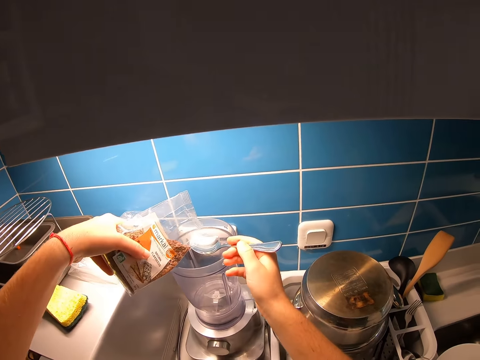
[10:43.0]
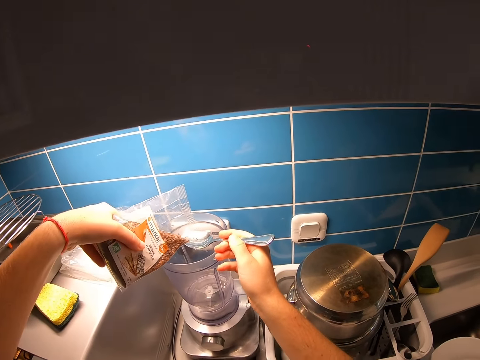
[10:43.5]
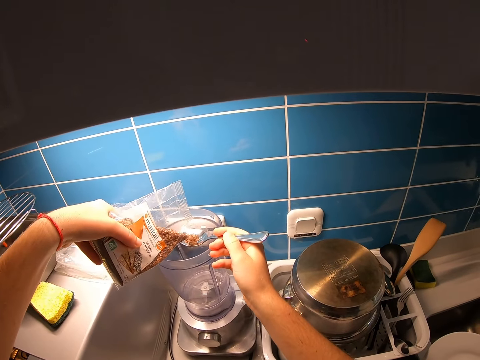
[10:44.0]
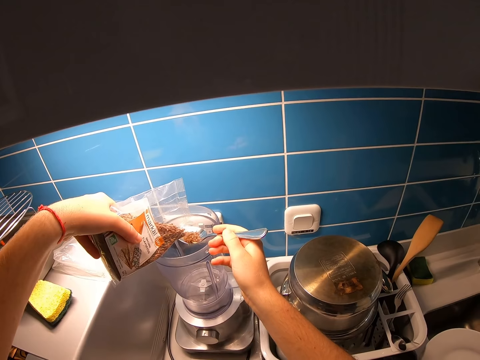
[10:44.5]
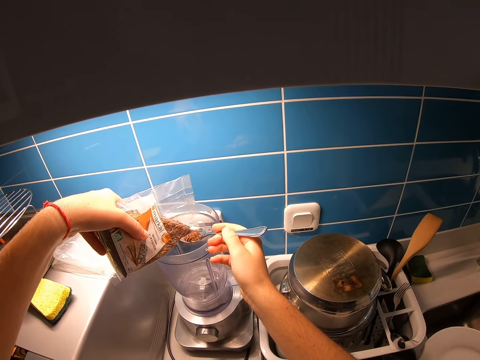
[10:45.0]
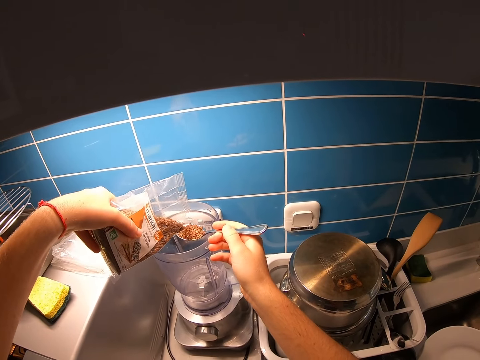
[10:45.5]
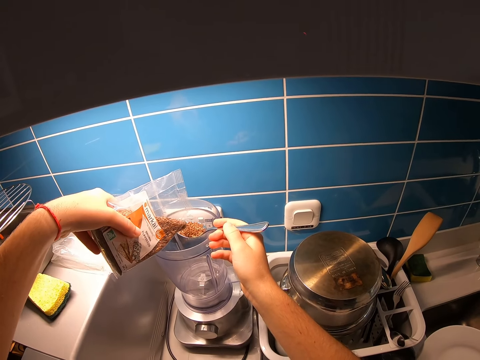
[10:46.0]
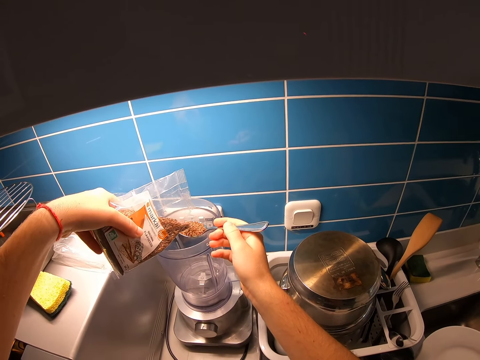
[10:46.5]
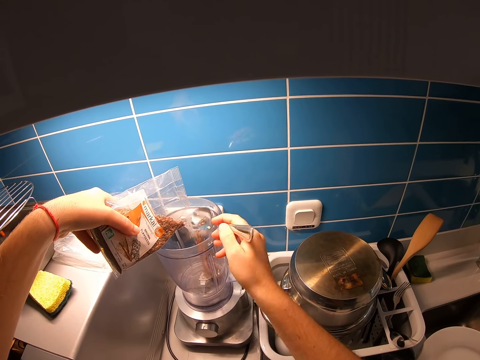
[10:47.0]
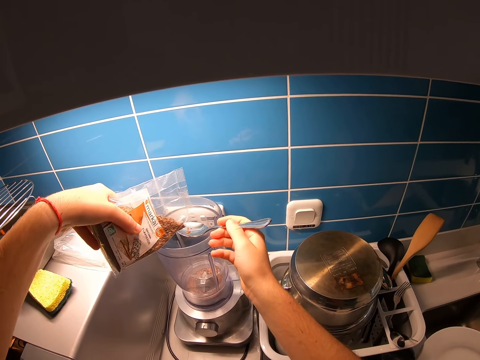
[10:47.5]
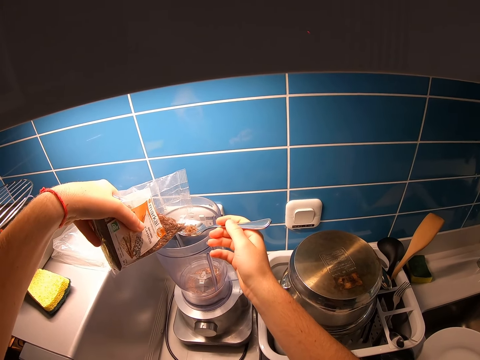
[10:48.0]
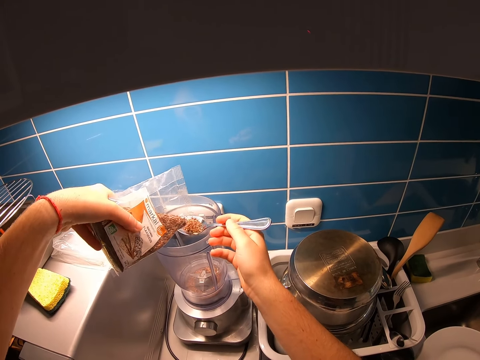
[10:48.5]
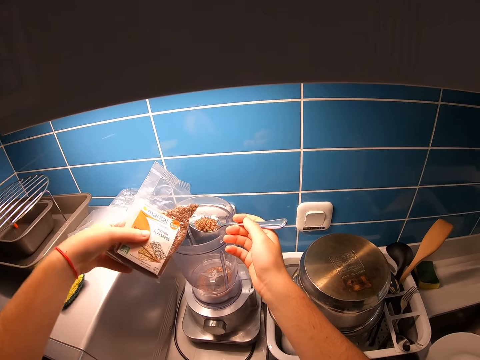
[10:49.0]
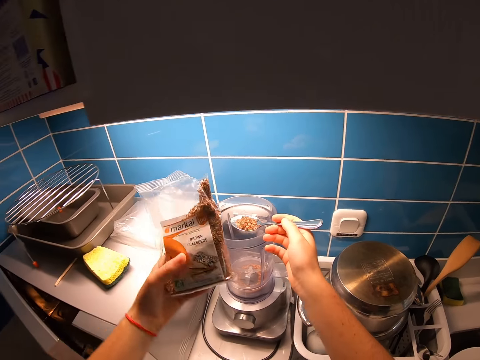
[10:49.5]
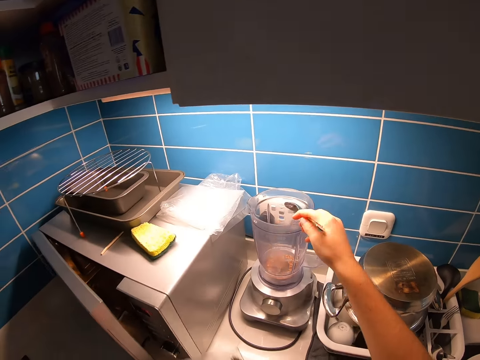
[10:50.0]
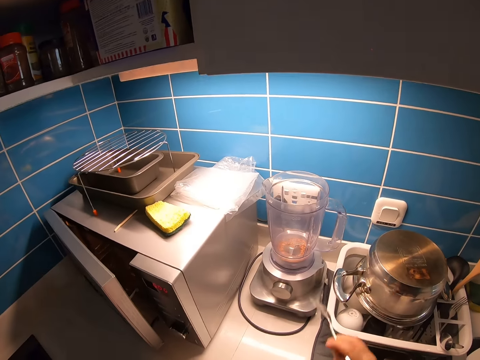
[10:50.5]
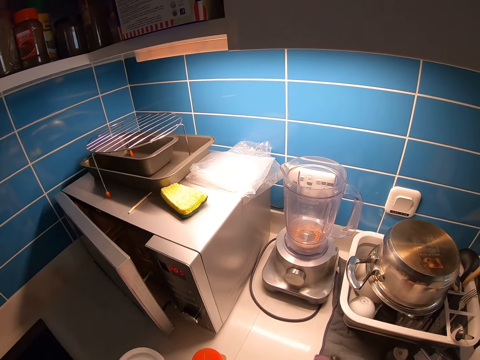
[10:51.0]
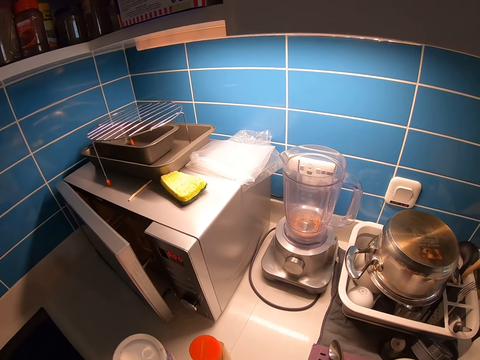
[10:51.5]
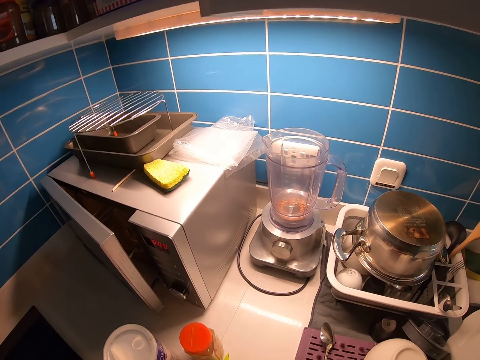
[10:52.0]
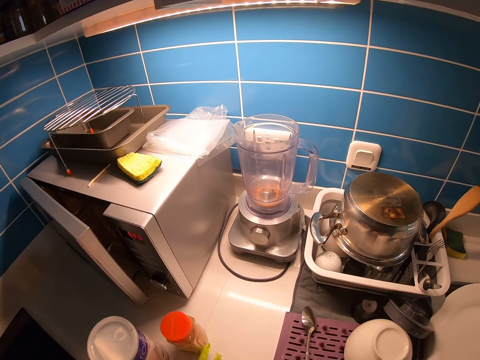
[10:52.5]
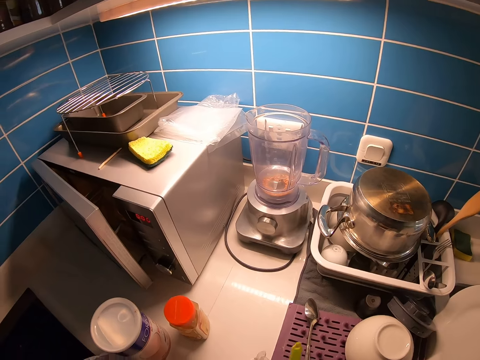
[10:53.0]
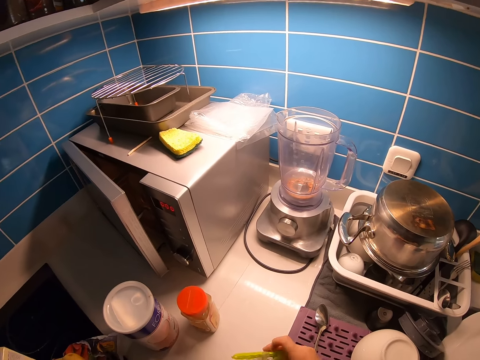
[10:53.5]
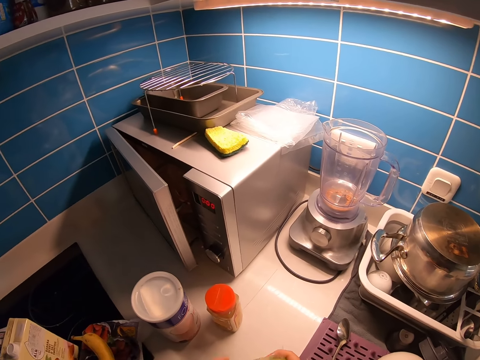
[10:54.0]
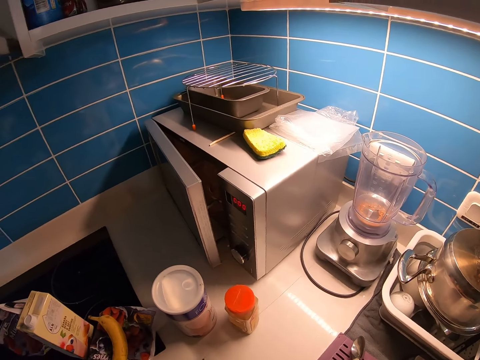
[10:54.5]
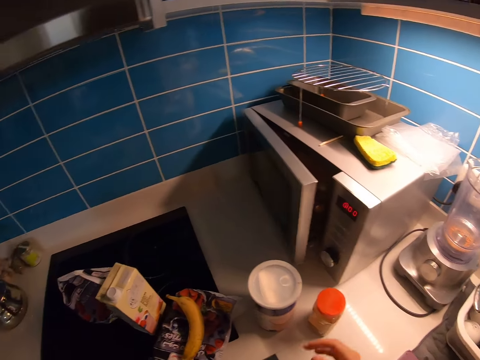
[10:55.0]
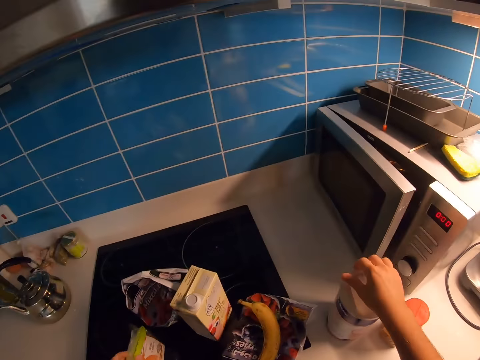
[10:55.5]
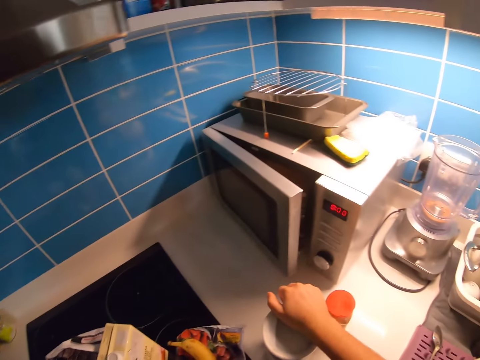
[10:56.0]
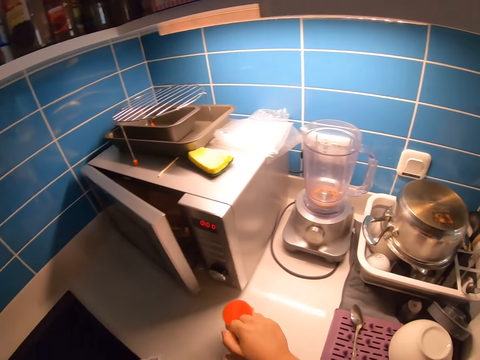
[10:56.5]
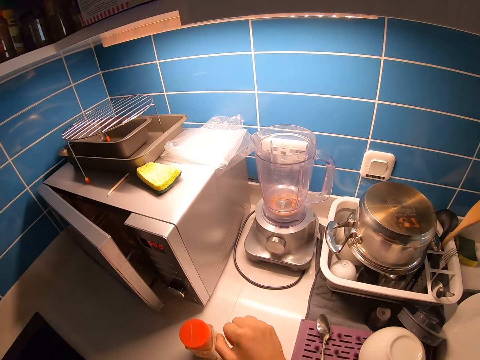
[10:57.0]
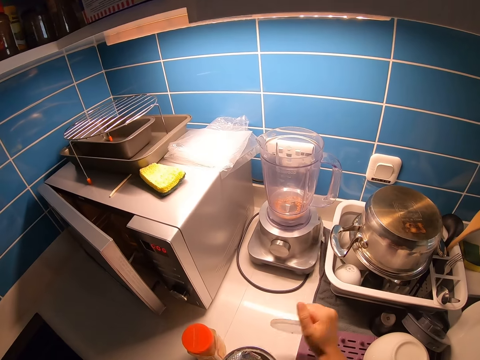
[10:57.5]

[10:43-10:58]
The camera wearer measures the flaxseeds with a spoon. They put the flaxseeds in the blender. They measure the flaxseeds with the spoon. They put the flaxseeds in the blender. They pull the spoon from the blender. They look around the kitchen. They move a tin. They walk around the kitchen. They open the tin.

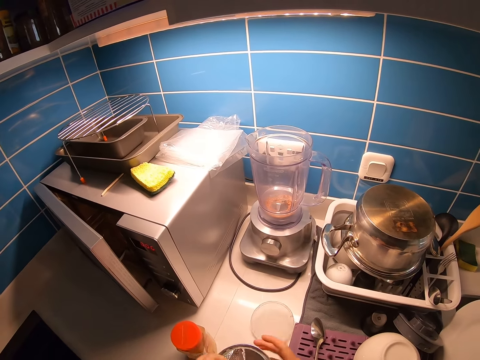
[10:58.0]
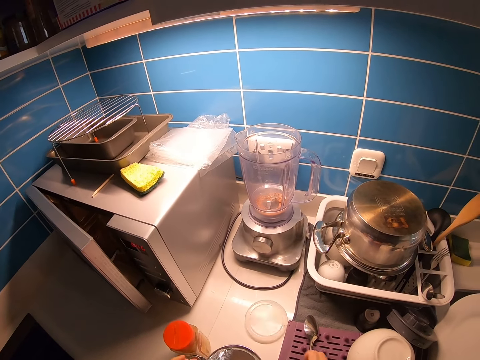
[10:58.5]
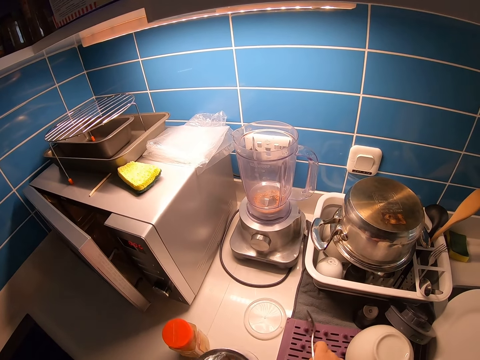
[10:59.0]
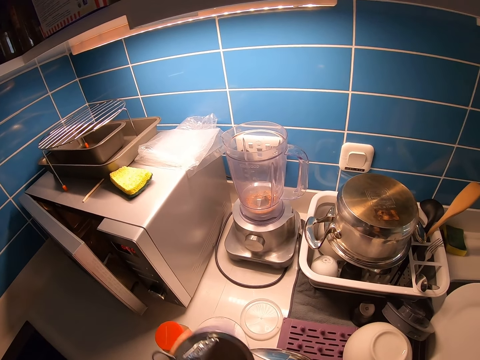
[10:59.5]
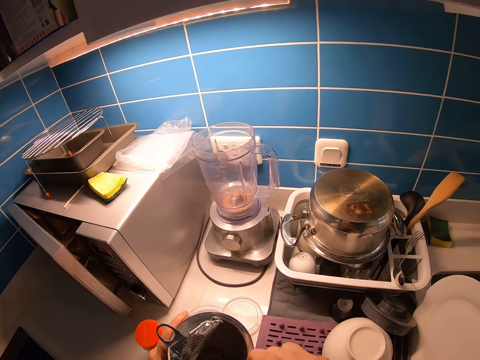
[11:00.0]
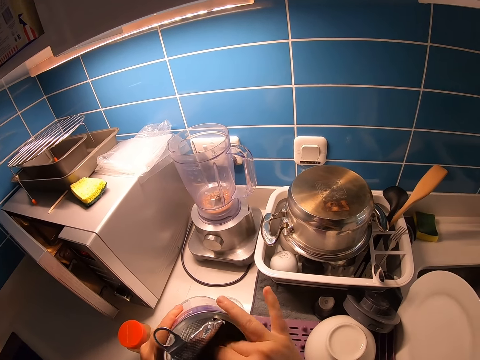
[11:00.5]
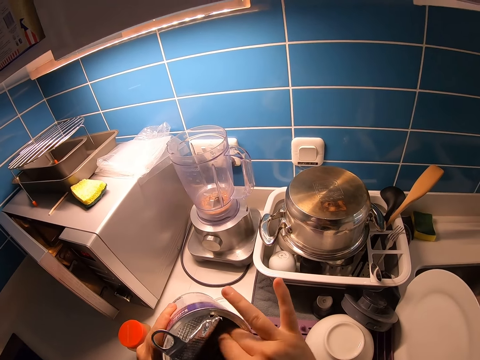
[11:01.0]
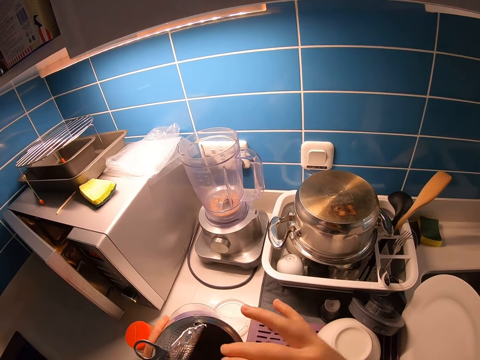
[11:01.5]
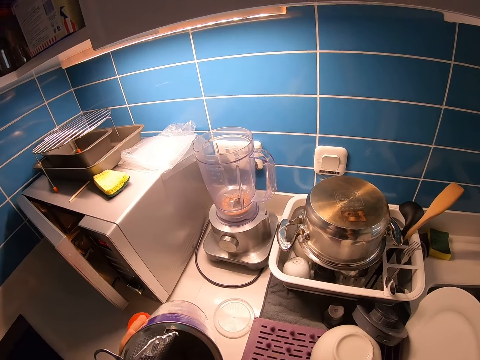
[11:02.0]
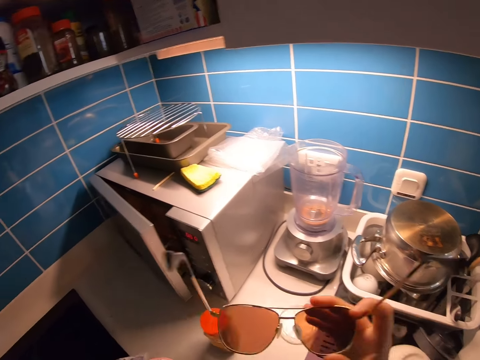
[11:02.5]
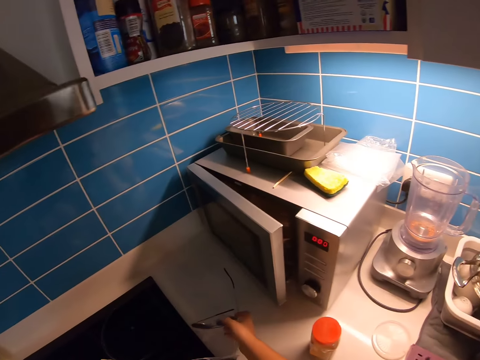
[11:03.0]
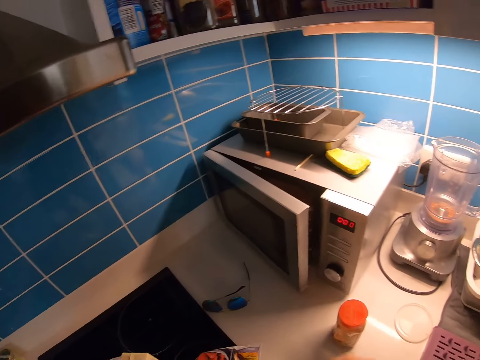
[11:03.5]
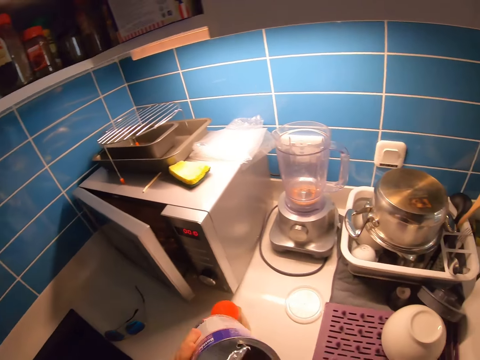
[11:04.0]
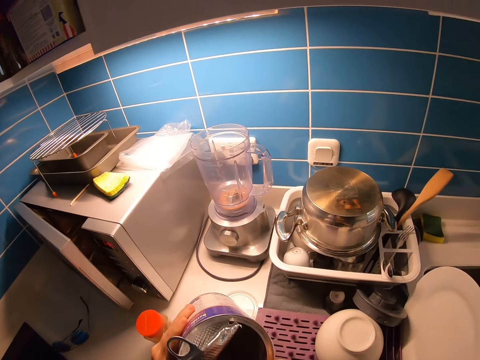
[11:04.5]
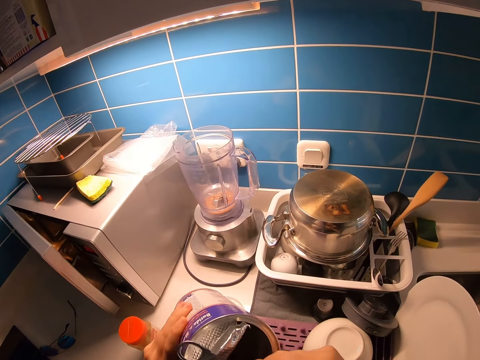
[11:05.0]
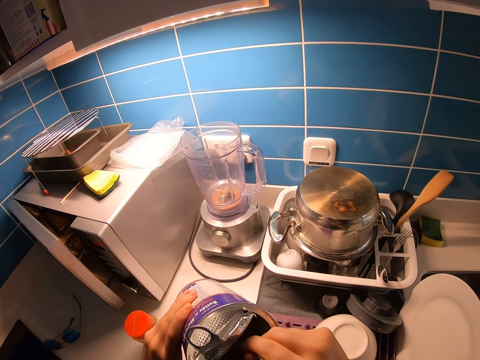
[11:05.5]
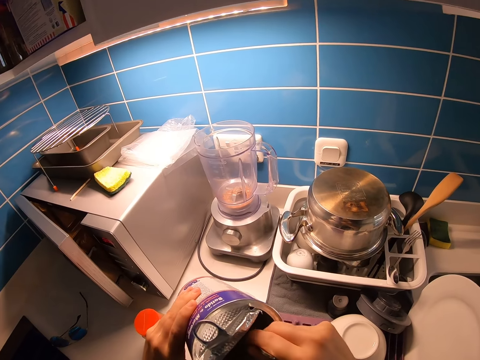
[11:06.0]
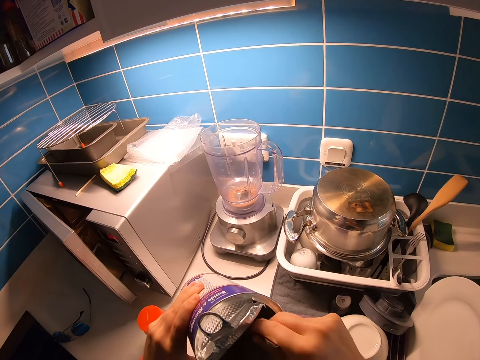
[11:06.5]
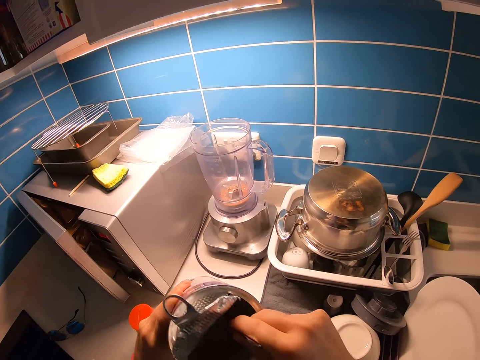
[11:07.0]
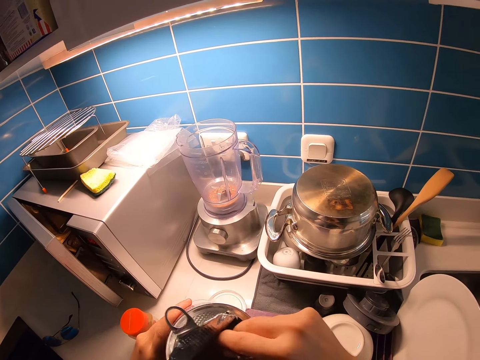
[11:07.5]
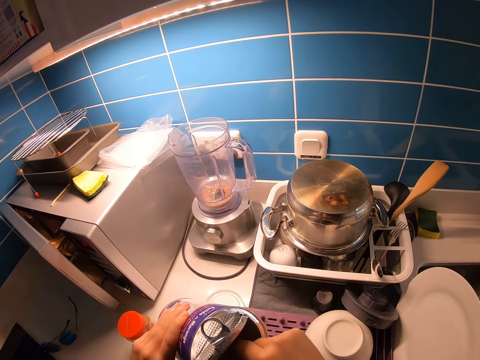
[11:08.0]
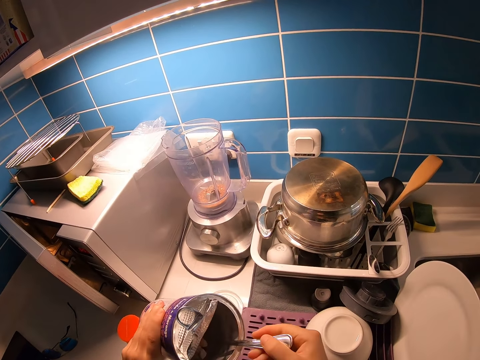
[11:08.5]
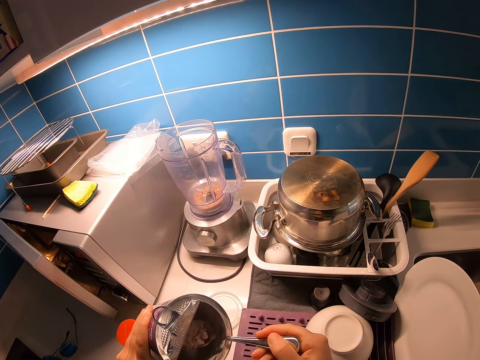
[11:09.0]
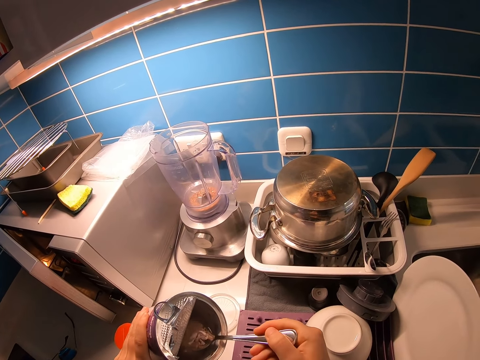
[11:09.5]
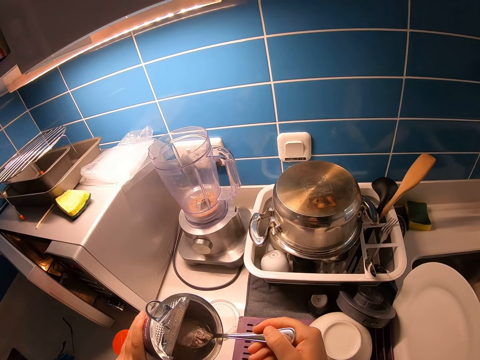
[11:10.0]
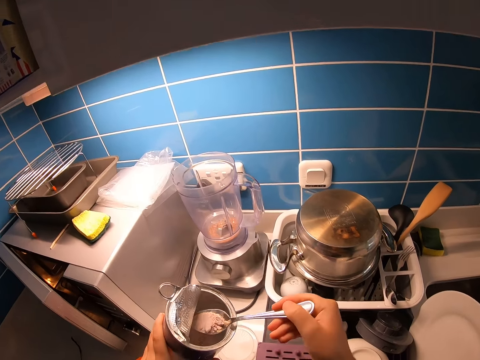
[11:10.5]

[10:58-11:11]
The camera wearer puts the lid on the counter. He holds a spoon. He picks up the spoon, puts the spoon in the tin, stirs something with the spoon, and pulls his hand off the spoon. He removes the glasses. He drops the sunglasses. He puts the glasses on the counter. He holds the spoon. He stirs something with the spoon. He scoops powder.
